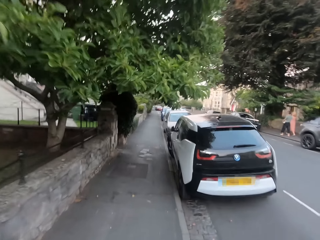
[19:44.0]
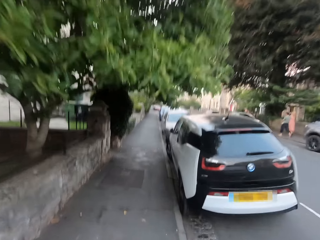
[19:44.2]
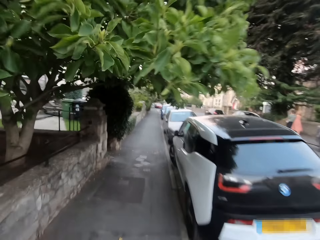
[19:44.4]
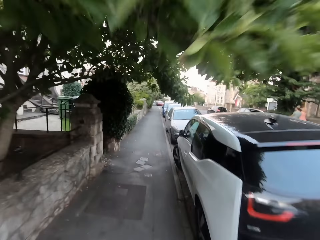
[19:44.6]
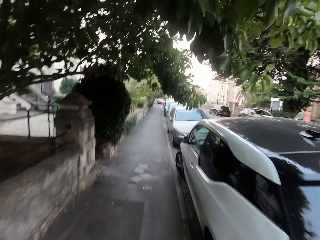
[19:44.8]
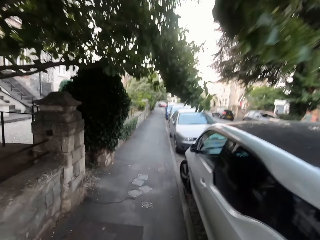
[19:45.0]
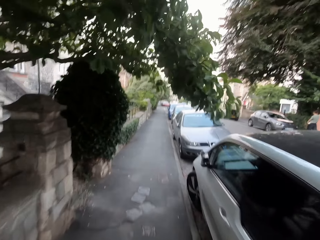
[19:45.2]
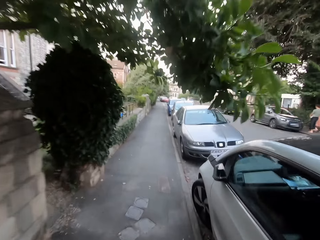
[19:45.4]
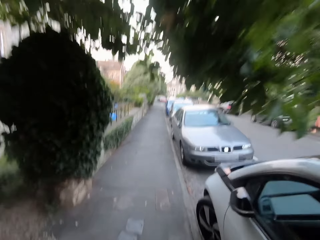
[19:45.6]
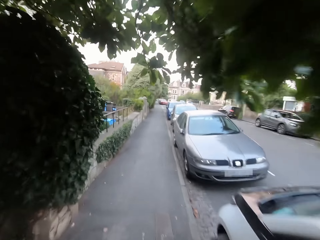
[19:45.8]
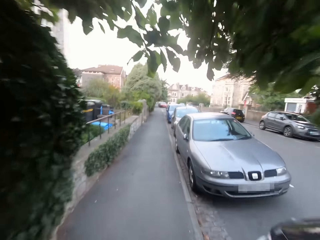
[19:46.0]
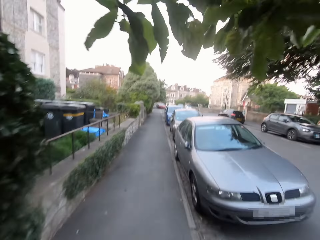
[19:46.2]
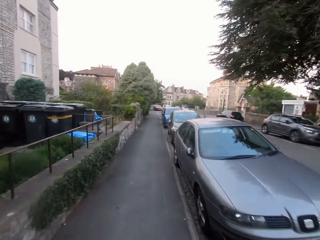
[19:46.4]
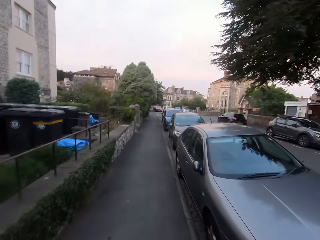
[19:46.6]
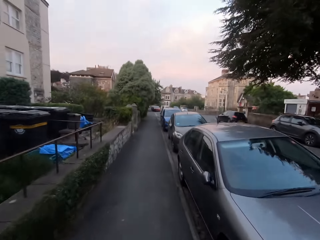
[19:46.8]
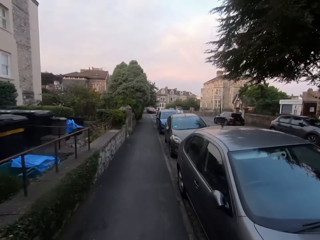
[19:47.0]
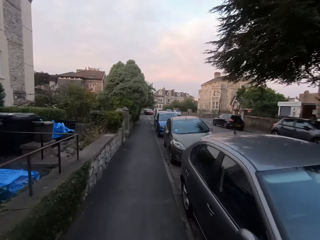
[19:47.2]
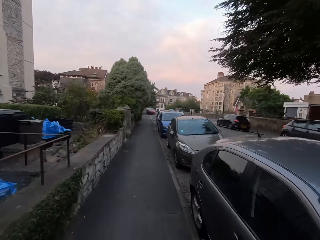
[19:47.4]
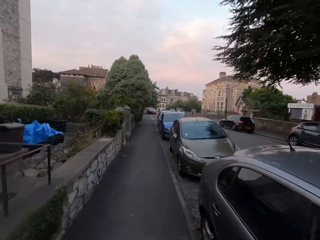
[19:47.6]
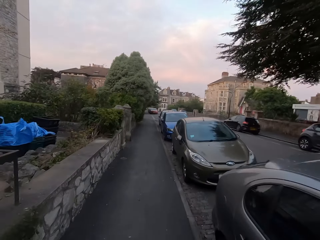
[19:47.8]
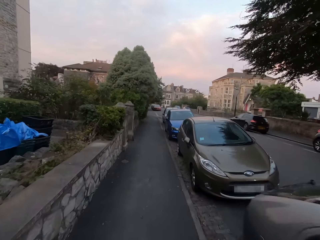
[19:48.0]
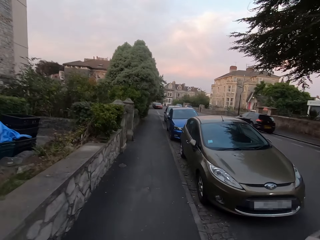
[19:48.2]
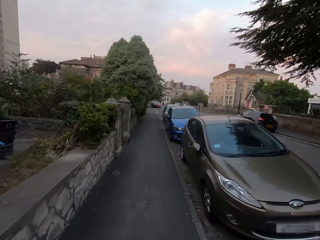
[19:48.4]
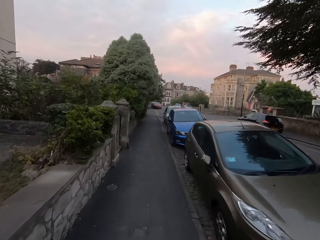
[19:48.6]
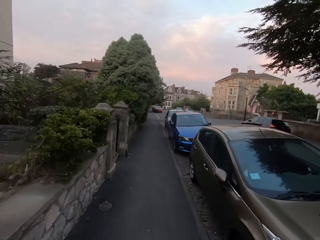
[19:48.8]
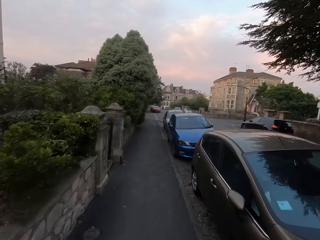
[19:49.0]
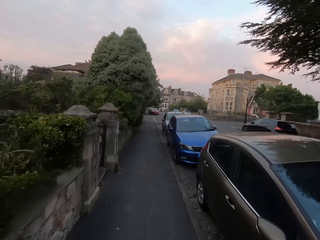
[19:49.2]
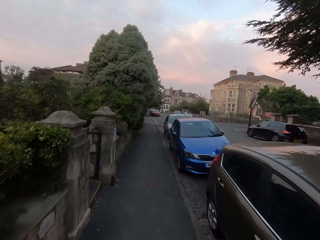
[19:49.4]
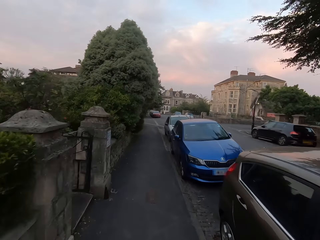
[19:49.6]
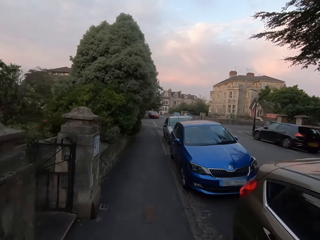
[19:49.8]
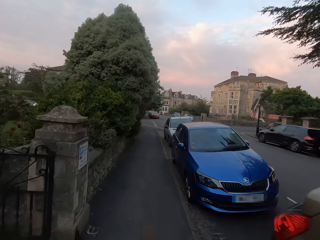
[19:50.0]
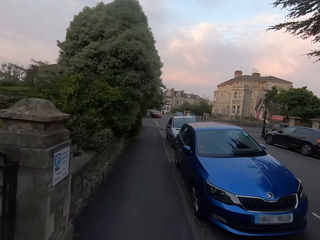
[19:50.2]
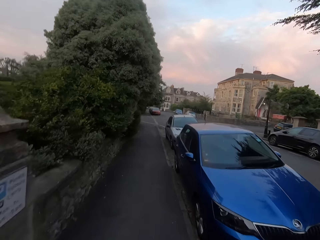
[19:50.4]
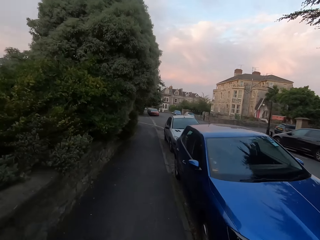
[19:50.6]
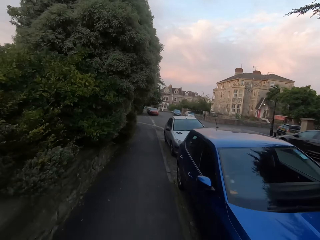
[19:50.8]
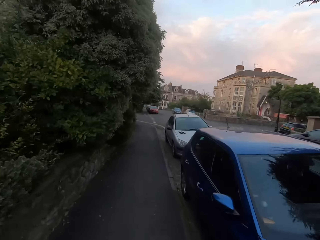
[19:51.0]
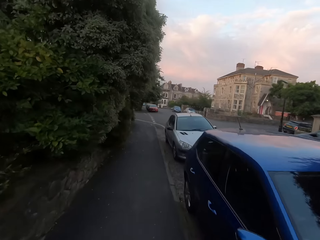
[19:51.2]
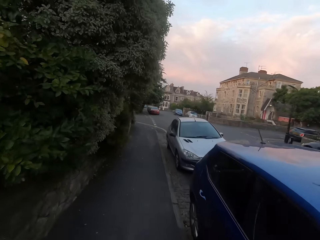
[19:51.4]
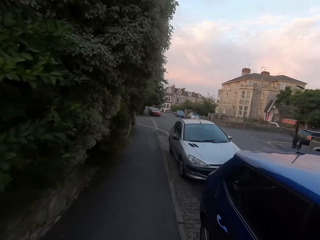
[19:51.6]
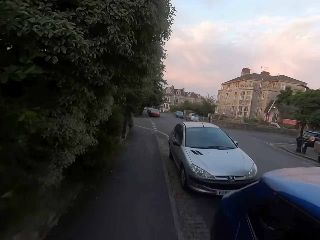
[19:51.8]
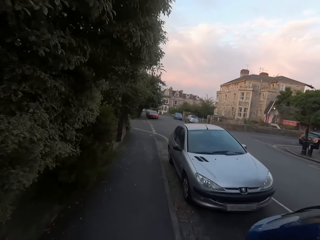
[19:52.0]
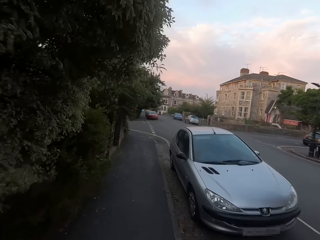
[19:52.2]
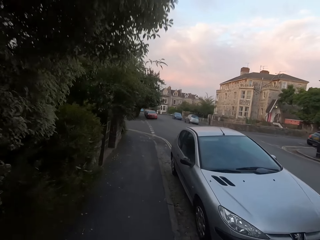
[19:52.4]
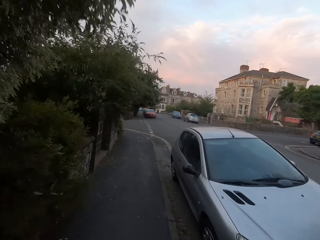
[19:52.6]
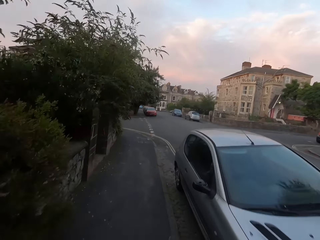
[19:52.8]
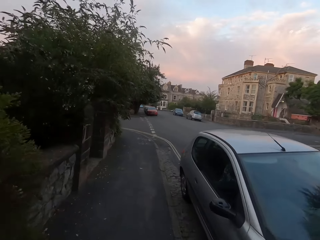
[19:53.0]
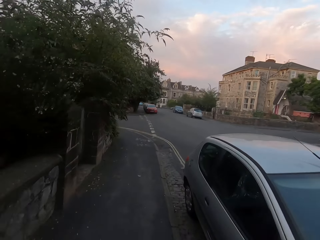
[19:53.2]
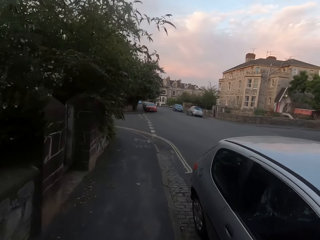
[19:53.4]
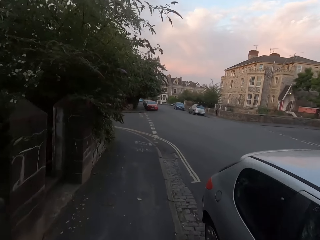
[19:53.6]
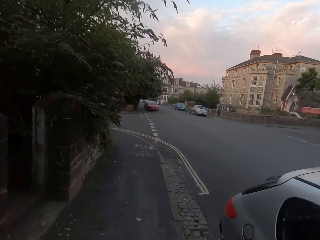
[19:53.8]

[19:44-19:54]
The camera wearer crosses the road.

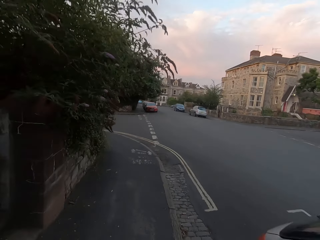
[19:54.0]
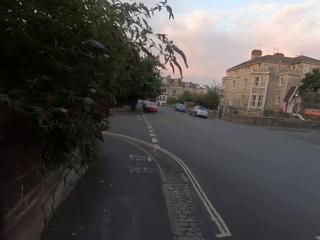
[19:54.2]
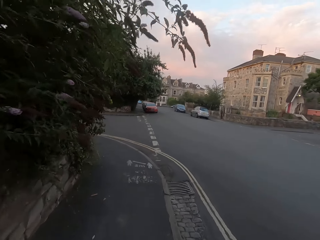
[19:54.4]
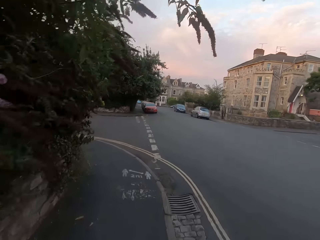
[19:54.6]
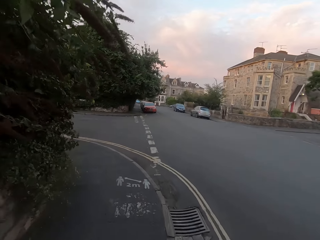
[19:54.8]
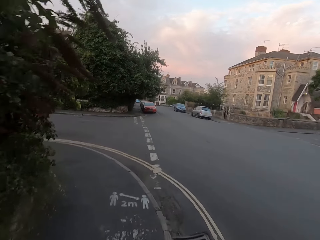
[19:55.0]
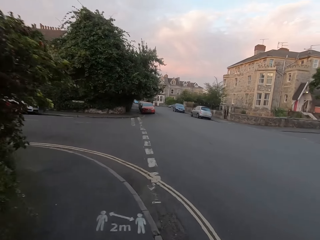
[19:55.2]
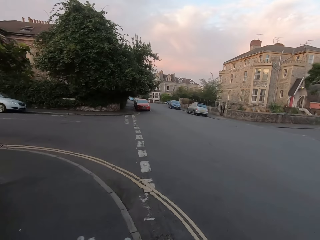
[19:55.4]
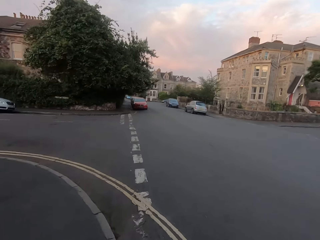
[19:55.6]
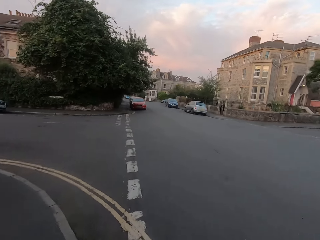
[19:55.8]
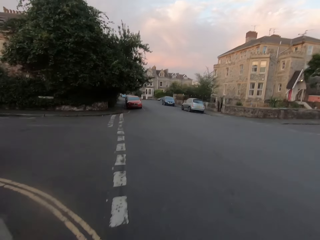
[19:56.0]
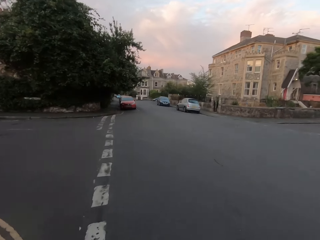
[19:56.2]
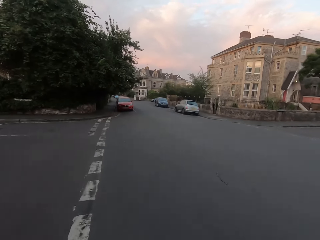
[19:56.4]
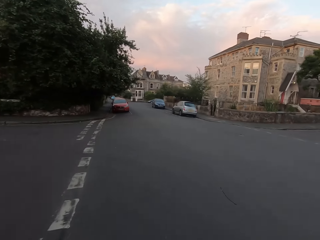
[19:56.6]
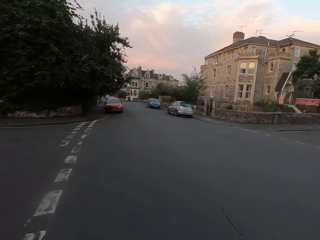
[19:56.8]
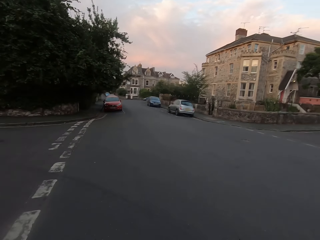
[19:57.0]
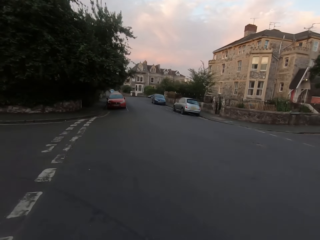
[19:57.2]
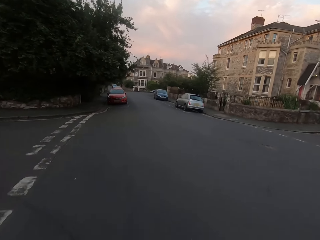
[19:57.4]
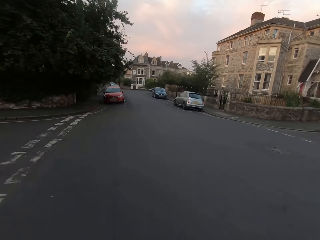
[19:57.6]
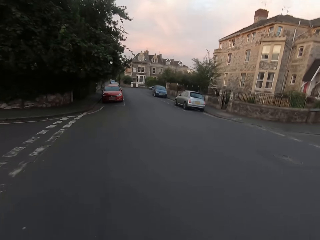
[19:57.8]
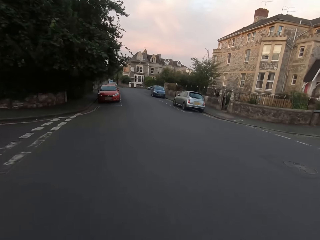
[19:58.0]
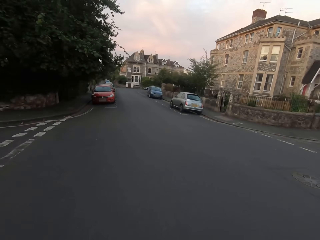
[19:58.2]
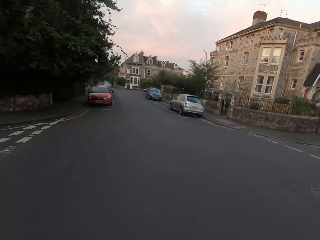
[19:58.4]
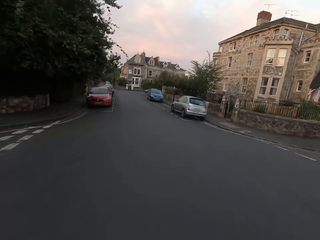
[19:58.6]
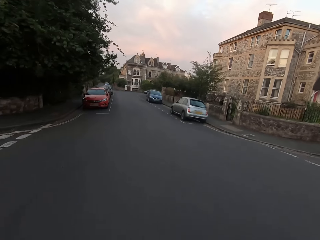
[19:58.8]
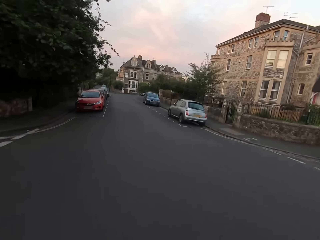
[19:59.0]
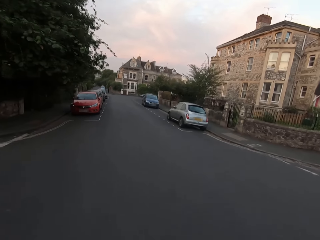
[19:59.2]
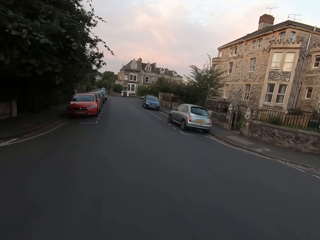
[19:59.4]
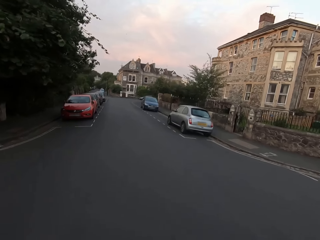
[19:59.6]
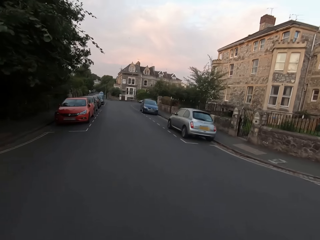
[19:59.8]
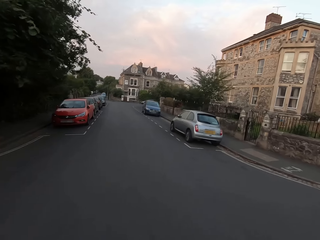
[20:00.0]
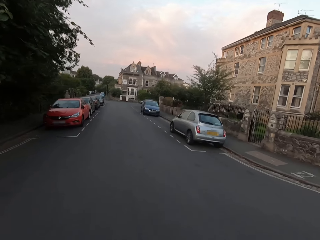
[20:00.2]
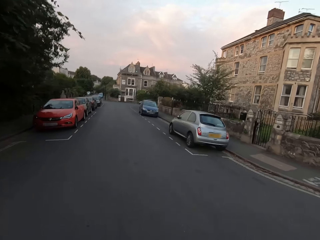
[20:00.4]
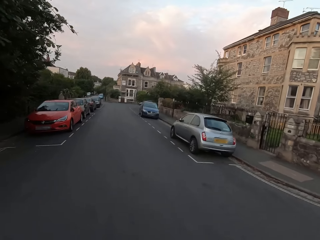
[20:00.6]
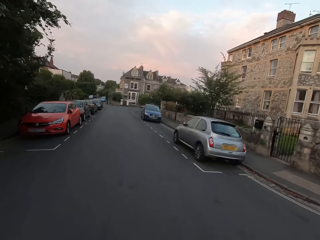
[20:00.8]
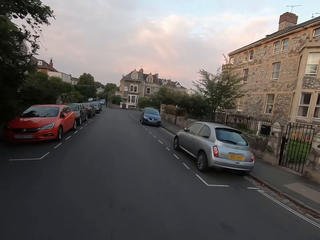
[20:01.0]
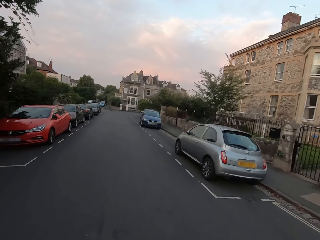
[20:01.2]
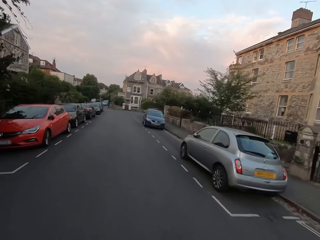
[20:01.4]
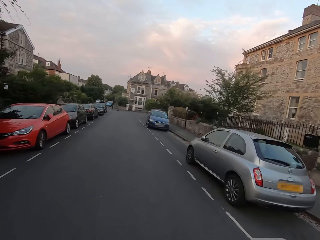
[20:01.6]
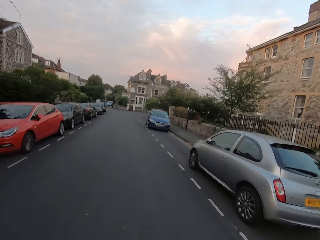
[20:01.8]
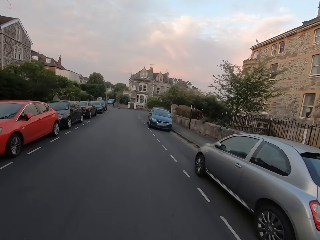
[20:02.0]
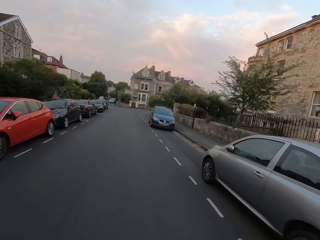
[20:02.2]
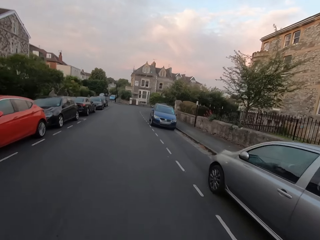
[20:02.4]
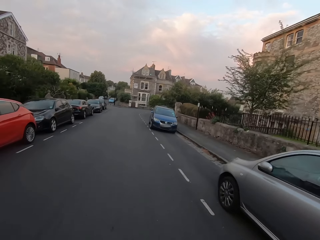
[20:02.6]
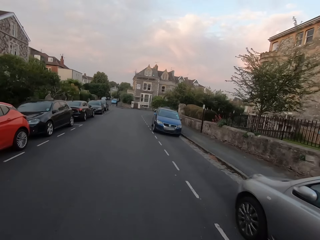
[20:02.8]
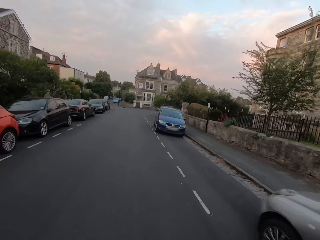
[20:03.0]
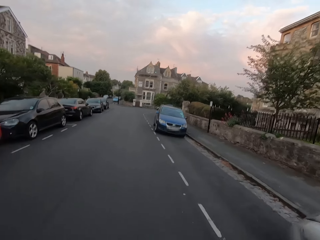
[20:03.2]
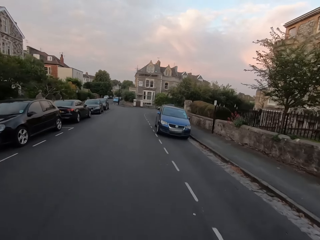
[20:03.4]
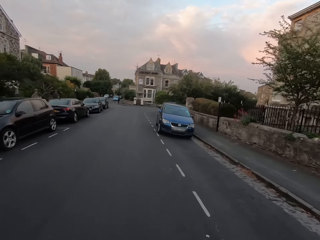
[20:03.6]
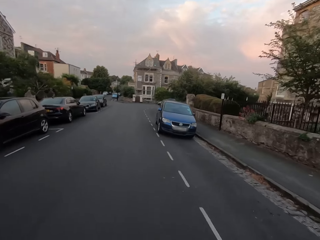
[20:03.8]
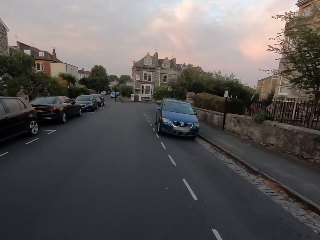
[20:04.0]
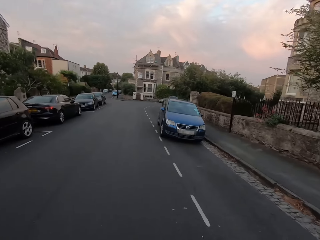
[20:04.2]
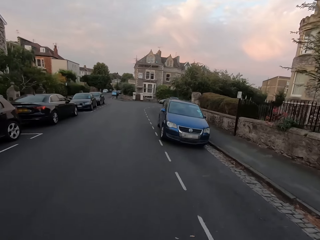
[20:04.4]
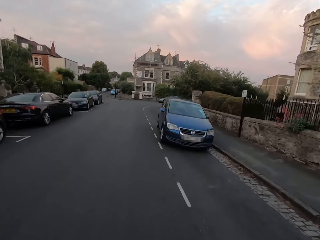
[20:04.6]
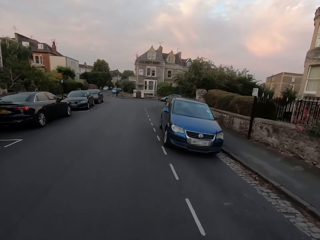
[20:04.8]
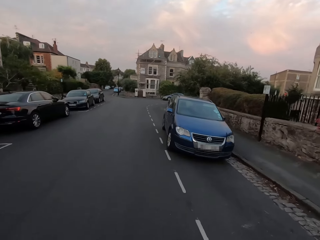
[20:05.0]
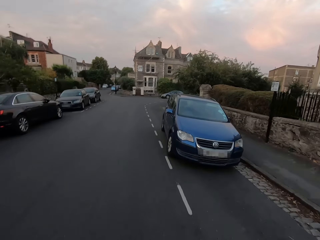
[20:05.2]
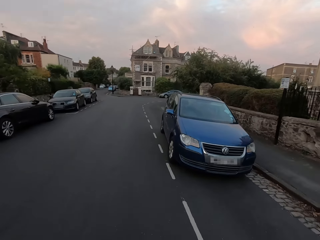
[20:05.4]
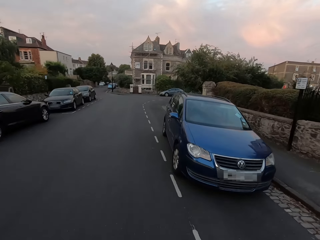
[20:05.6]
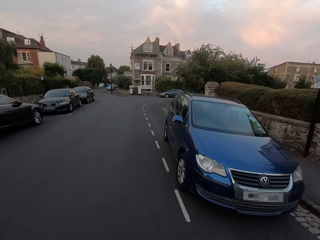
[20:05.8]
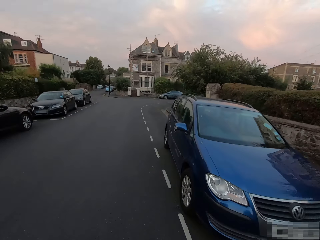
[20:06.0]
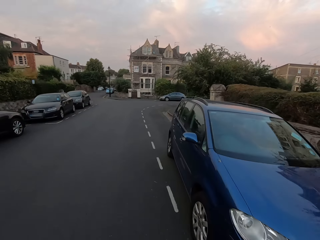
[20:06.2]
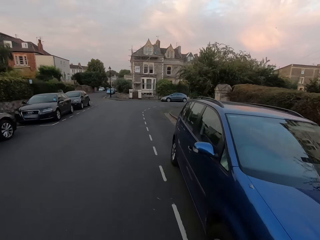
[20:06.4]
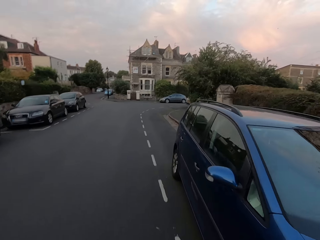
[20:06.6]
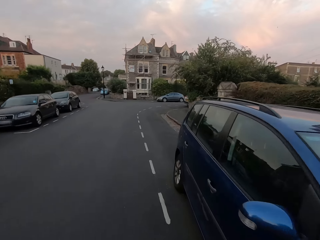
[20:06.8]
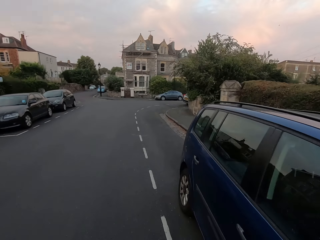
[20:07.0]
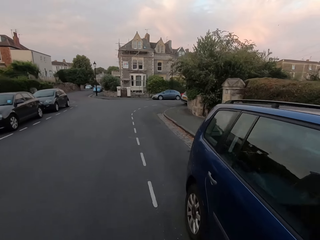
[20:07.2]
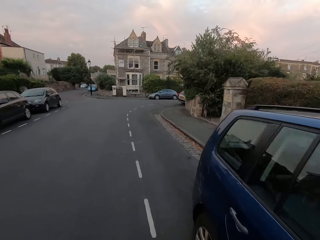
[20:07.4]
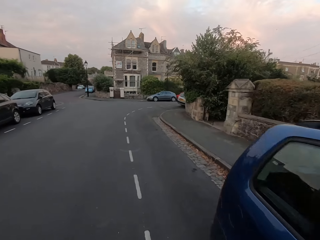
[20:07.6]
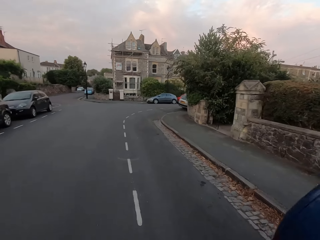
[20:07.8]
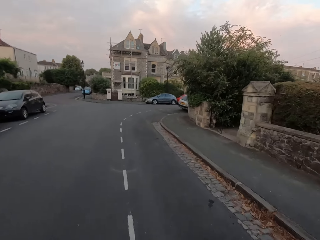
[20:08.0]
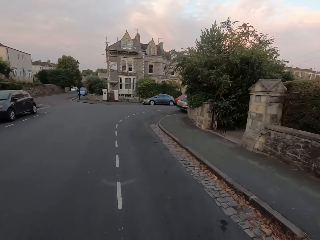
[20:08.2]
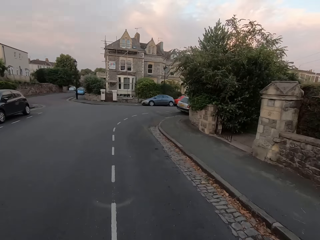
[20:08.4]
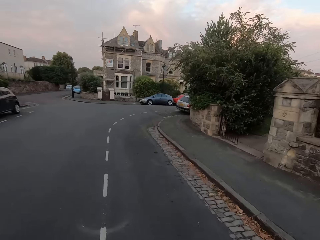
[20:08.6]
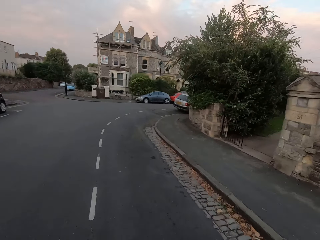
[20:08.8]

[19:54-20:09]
The camera wearer runs on the road. They run along the road.
